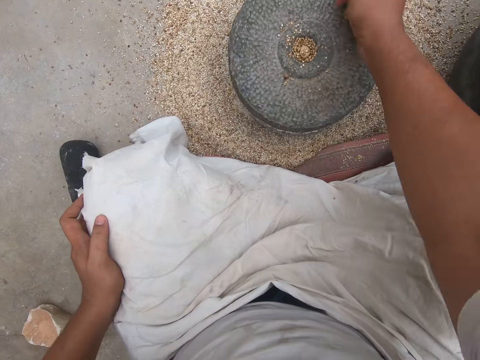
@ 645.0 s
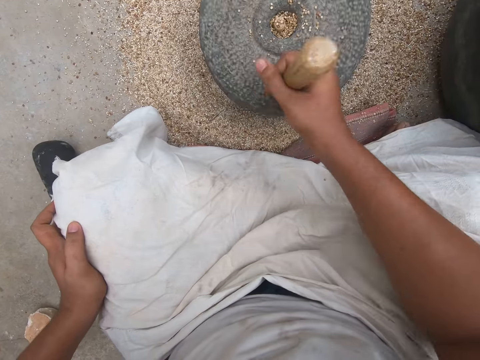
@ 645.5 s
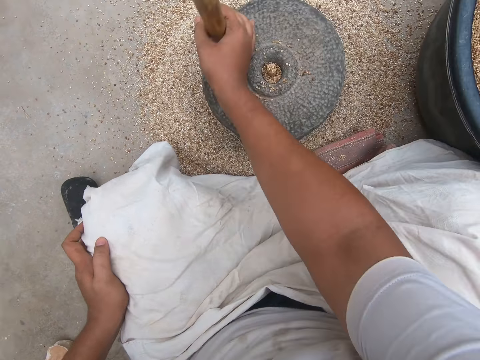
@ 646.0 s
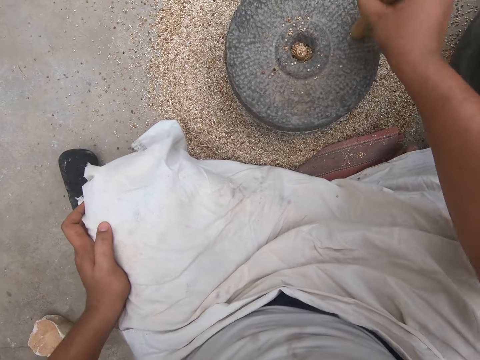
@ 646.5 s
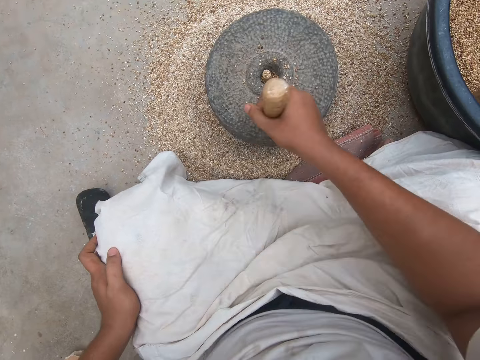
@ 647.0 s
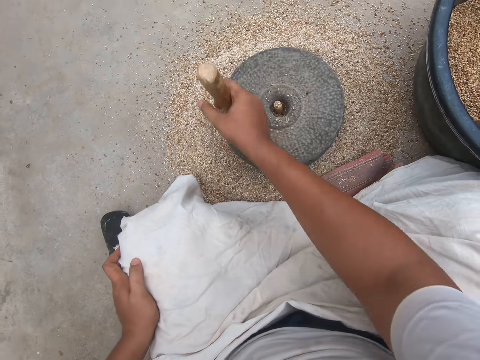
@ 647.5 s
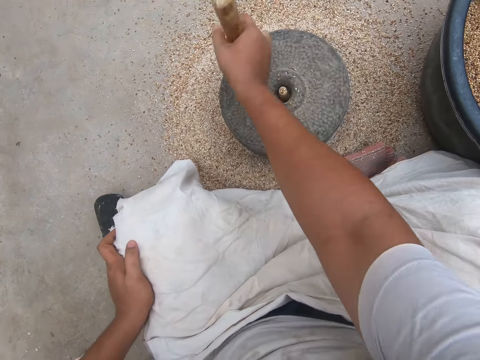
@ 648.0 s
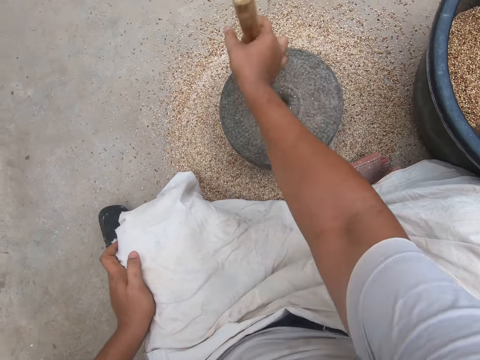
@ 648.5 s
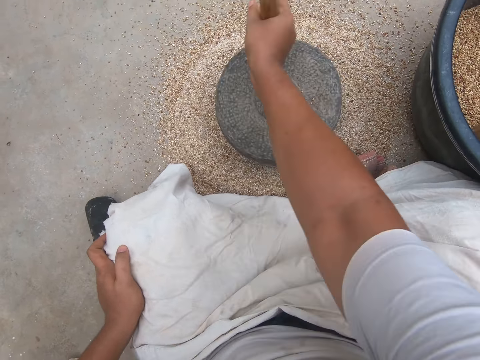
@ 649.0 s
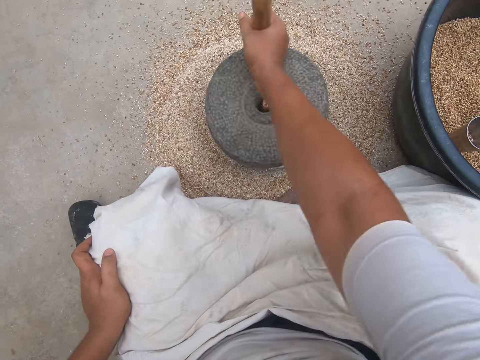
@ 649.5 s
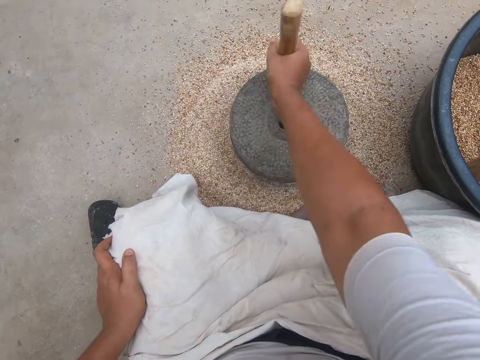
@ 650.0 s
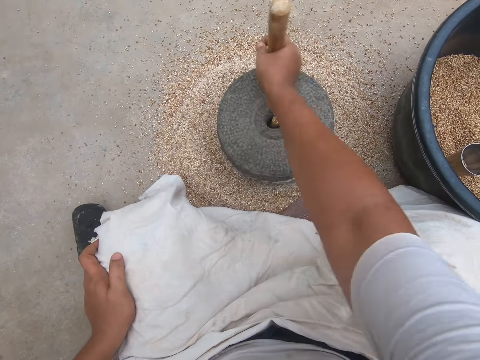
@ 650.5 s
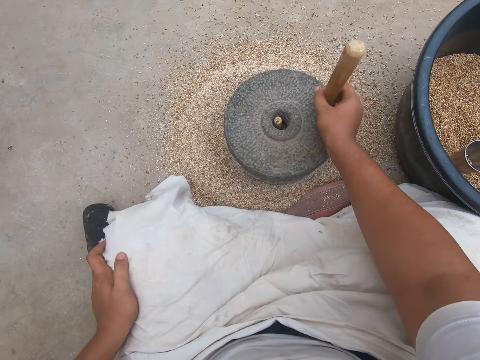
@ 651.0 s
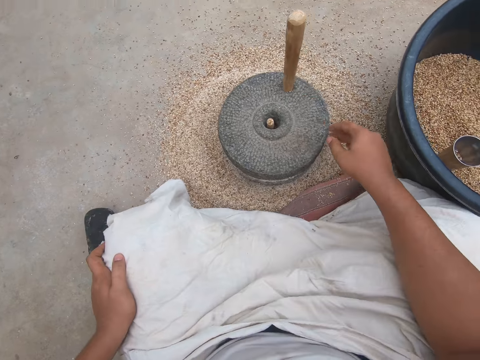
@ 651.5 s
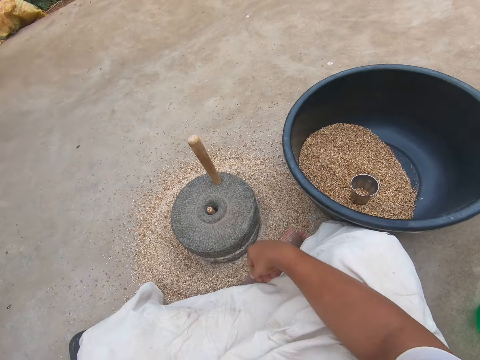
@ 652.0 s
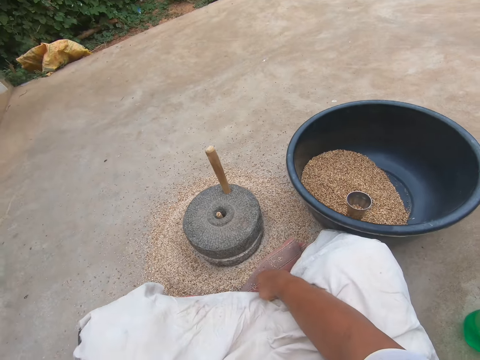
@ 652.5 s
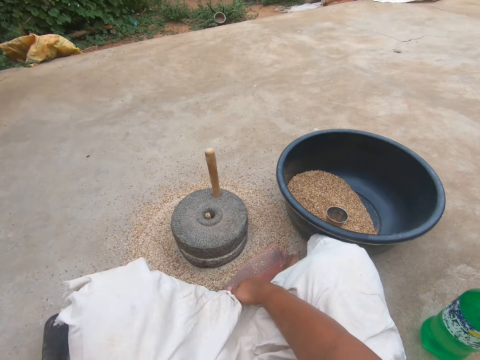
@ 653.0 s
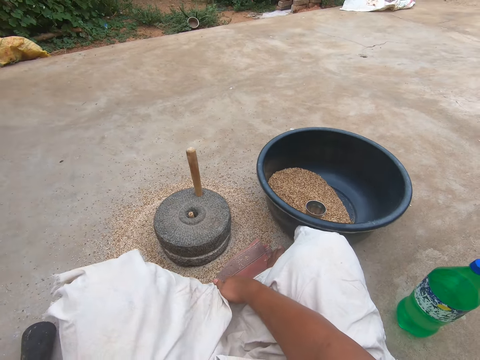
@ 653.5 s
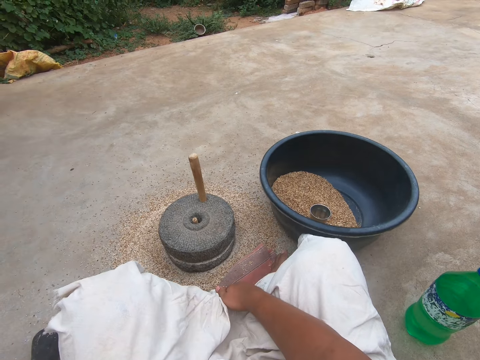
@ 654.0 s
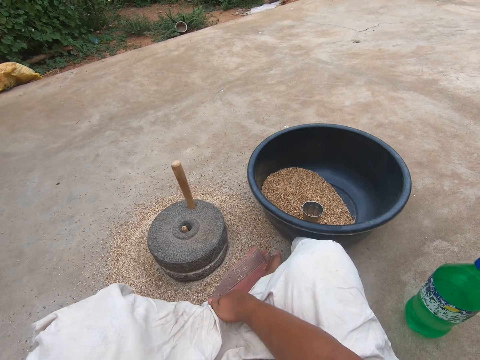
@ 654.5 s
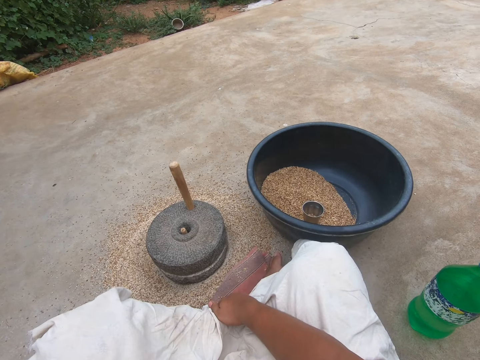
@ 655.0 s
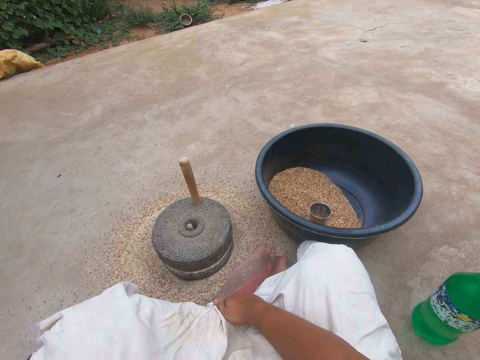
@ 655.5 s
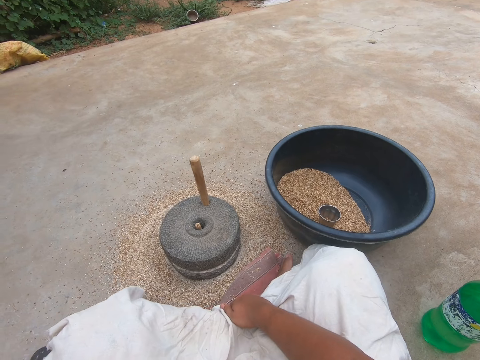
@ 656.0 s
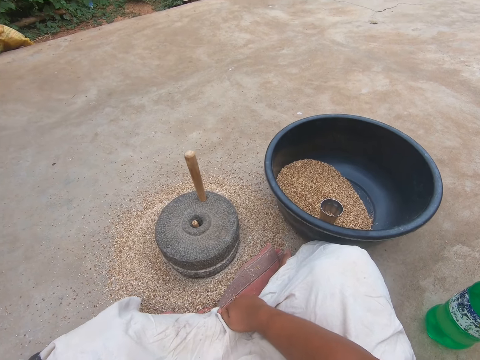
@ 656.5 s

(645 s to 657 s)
The camera wearer stops spinning the stone grain mill. He moves his left foot.

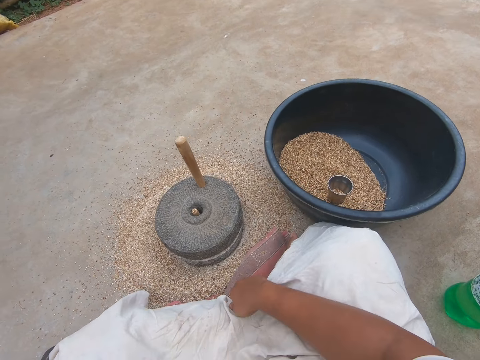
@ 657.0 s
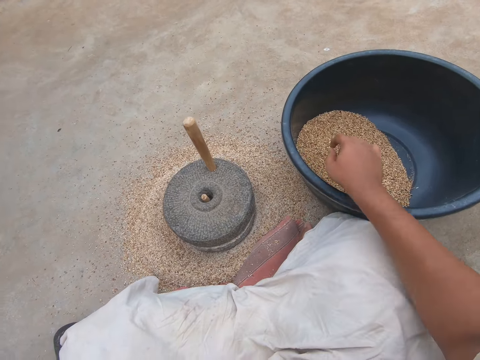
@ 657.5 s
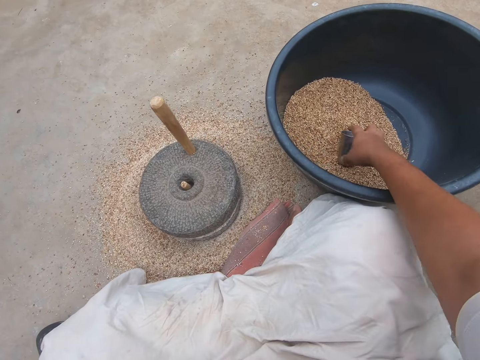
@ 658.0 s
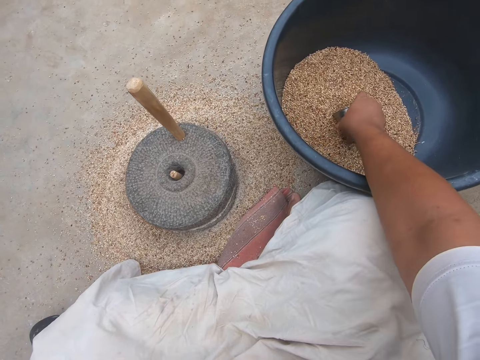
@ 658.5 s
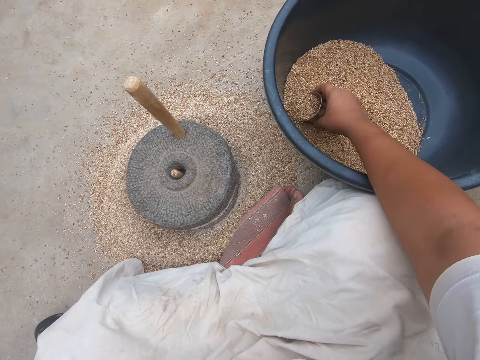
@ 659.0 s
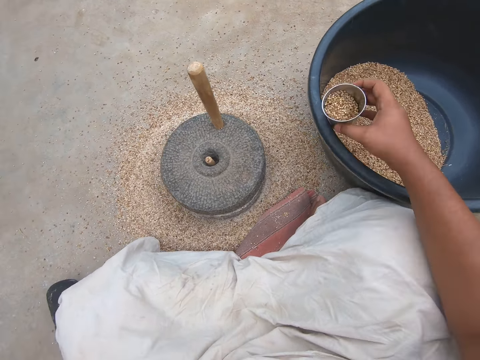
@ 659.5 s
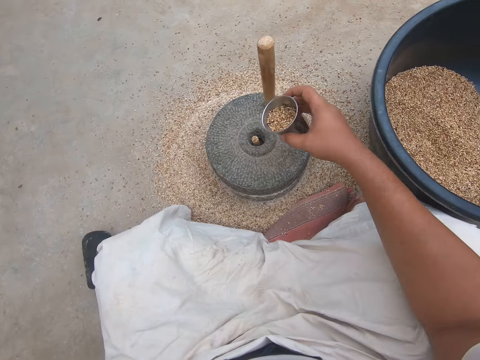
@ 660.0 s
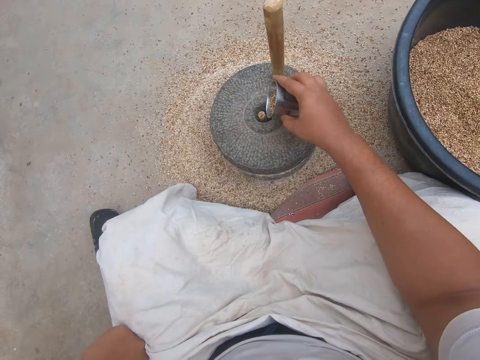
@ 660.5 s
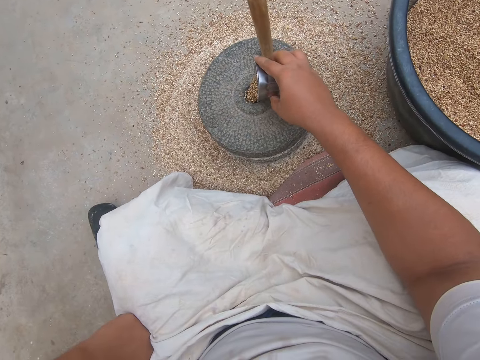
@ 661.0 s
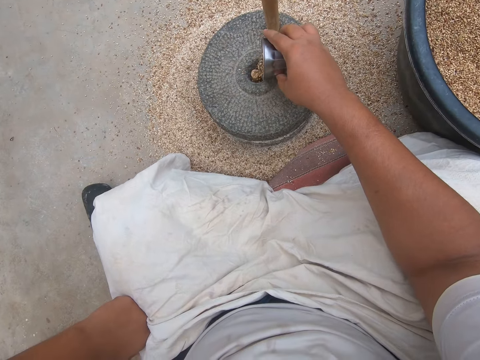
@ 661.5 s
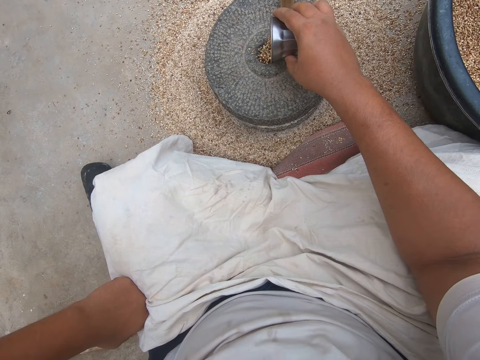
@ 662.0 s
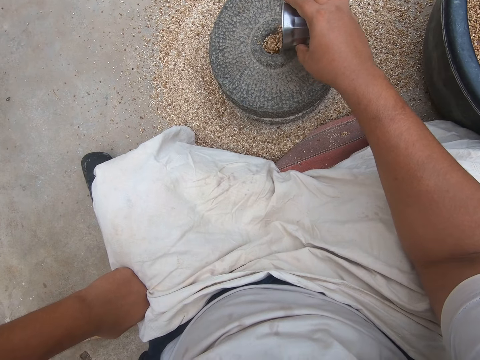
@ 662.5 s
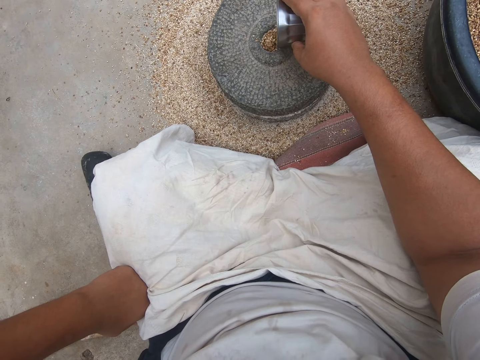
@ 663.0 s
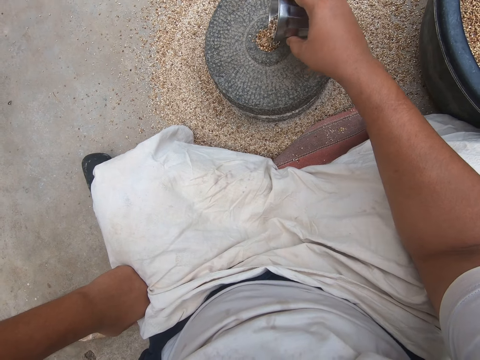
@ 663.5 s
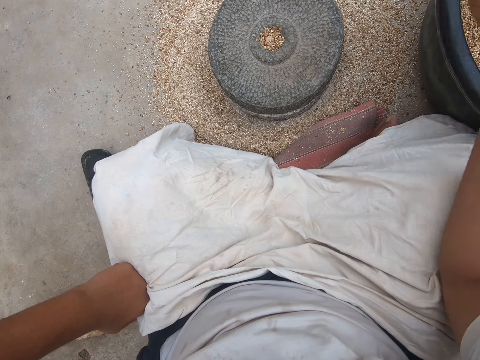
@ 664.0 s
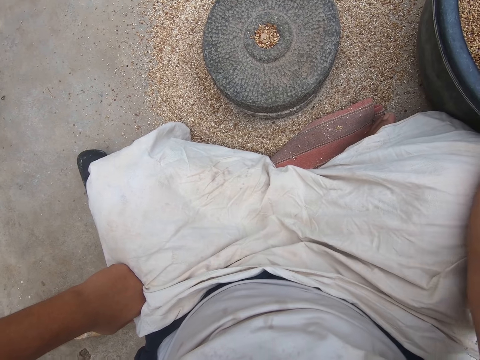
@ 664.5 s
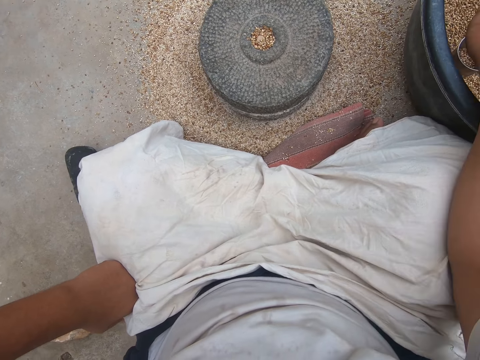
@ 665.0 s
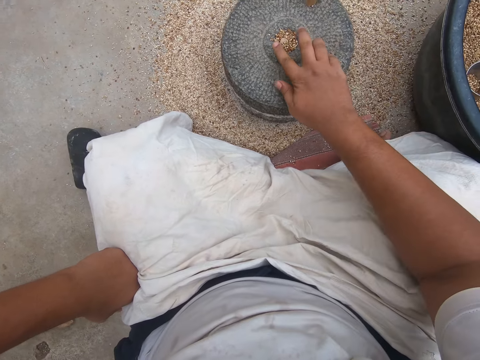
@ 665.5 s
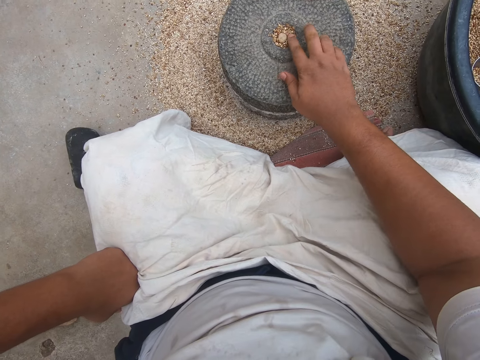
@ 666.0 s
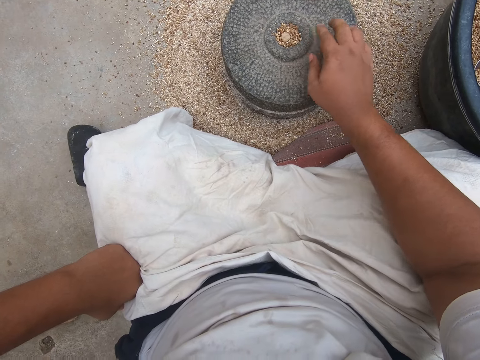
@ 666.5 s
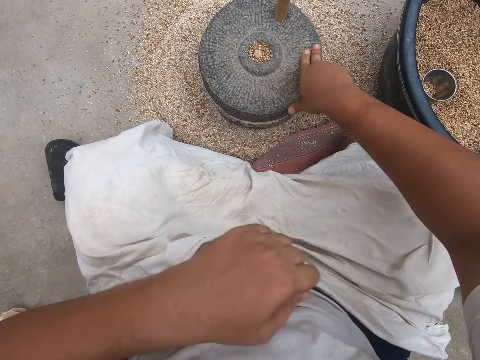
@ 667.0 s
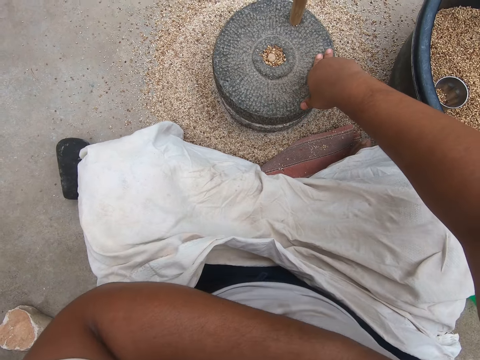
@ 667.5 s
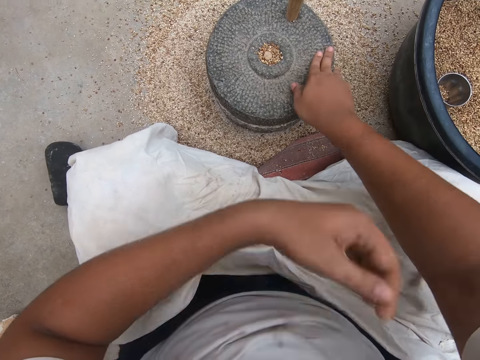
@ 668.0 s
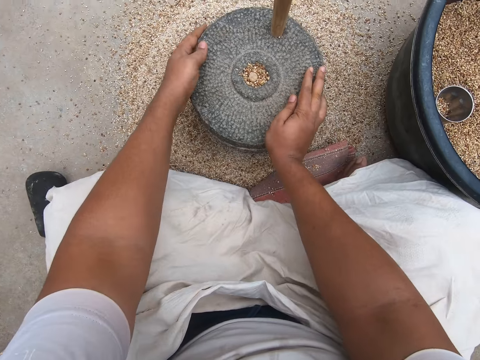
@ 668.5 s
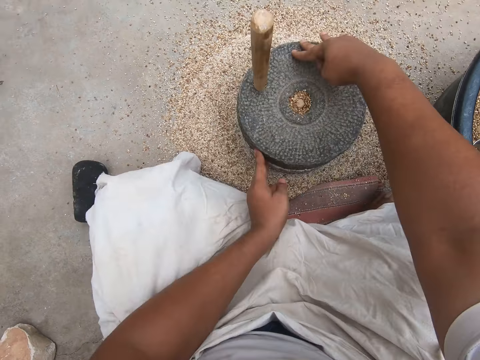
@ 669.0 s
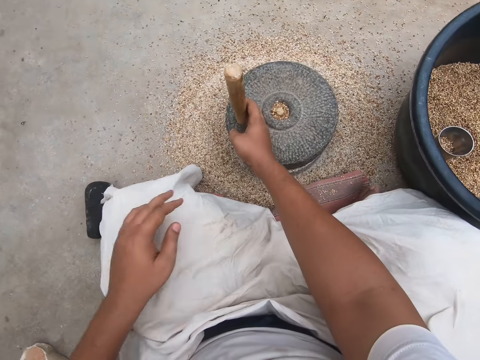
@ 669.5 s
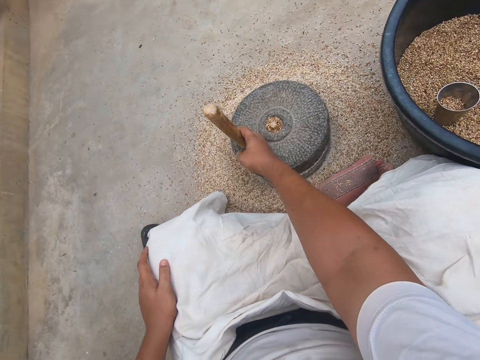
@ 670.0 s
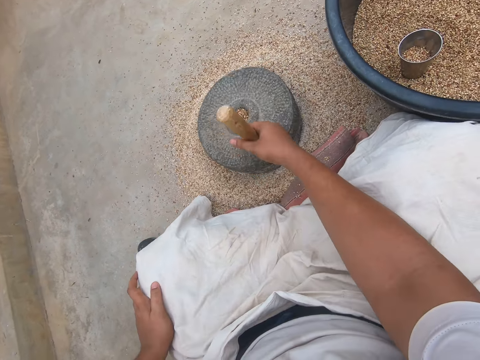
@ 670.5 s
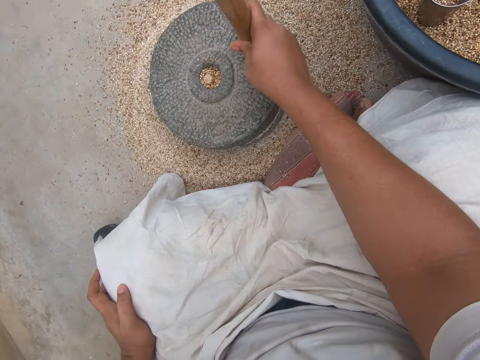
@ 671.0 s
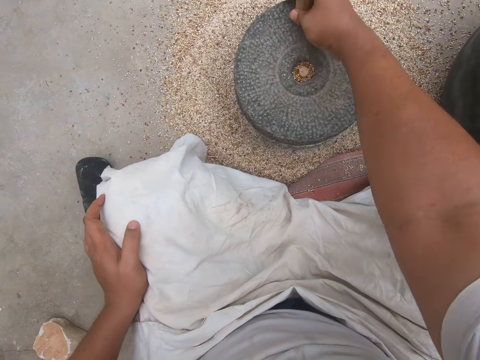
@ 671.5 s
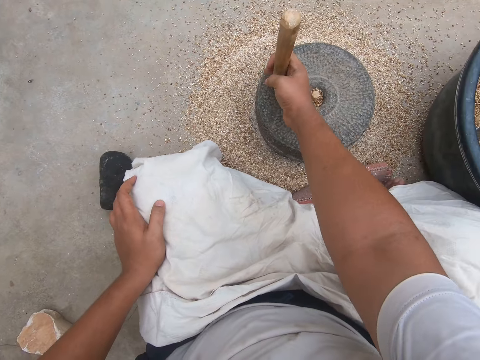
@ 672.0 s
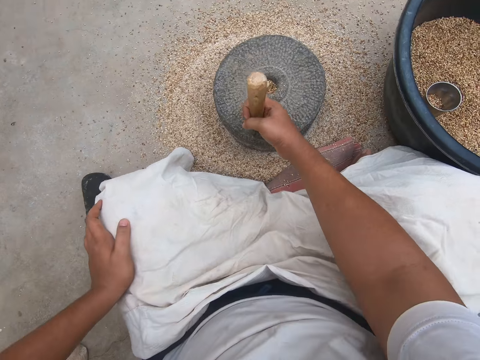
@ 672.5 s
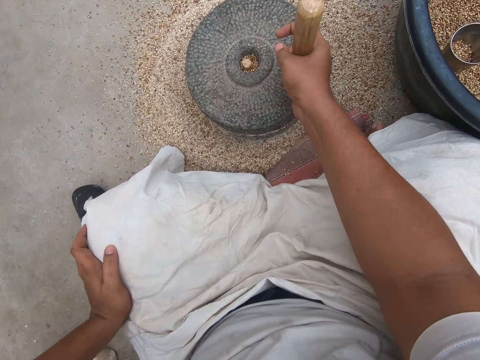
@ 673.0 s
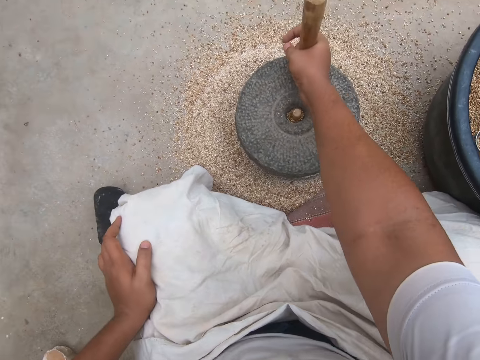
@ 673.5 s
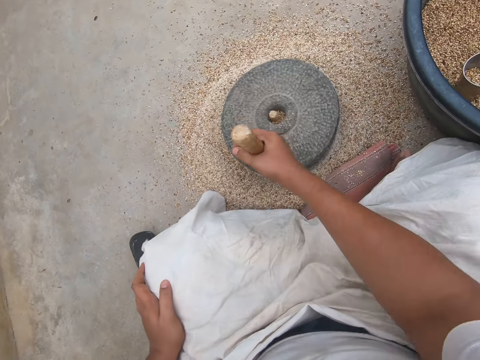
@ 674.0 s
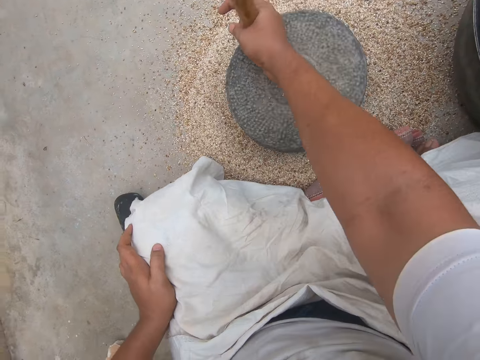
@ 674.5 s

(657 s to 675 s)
The camera wearer picks up the steel cup with his right hand. He scoops chia seeds into the steel cup in his right hand from the black basin of chia seeds. He spins the stone grain mill. He pours the chia seeds in the steel cup into the grinder with his right hand. He drops the steel cup of chia seeds in the black basin of chia seeds in his right hand. He touches wheat berries on the stone grain mill. He pushes some chia seeds into the grinder with his left hand. He places his right hand on the grey area of the grinder. He touches his armpits. He turns the grinder with both hands. He places his left hand on his lap. He turns the grinder with the wooden handle in his right hand.
